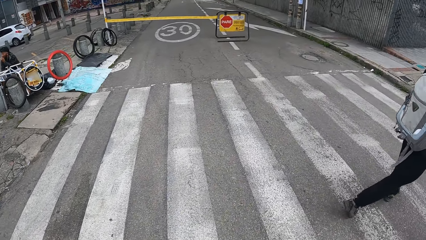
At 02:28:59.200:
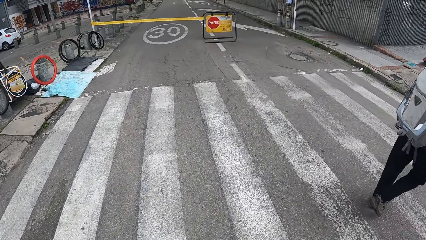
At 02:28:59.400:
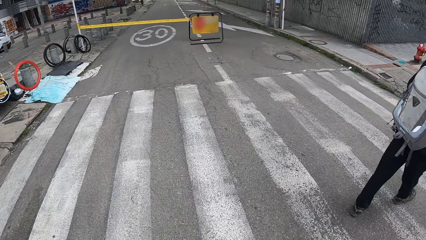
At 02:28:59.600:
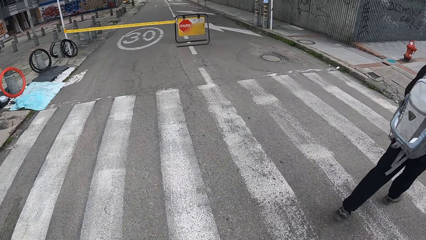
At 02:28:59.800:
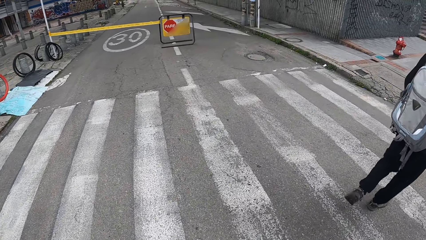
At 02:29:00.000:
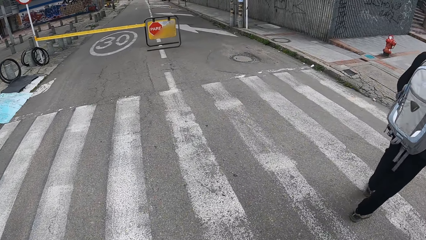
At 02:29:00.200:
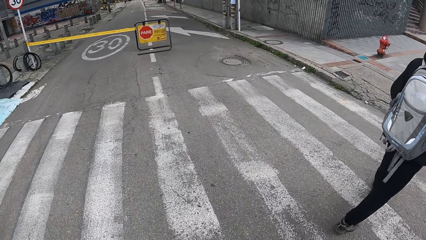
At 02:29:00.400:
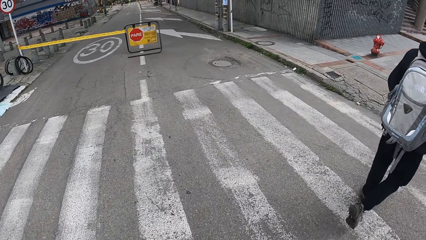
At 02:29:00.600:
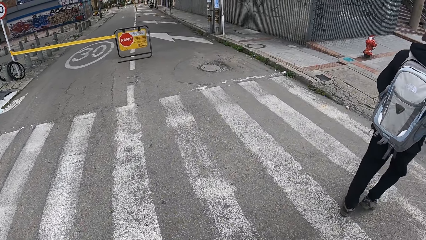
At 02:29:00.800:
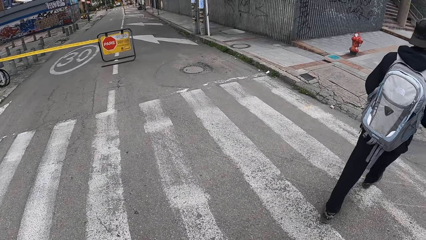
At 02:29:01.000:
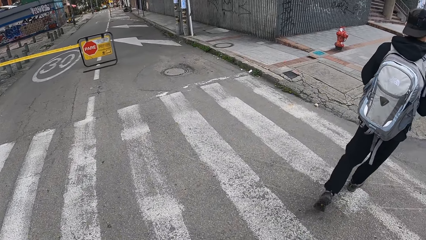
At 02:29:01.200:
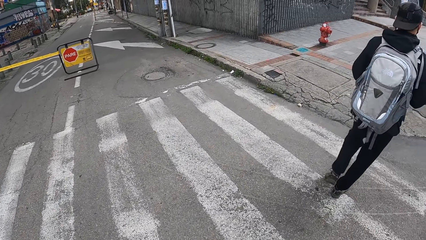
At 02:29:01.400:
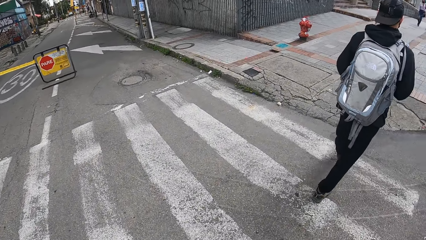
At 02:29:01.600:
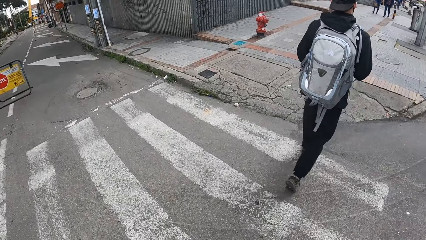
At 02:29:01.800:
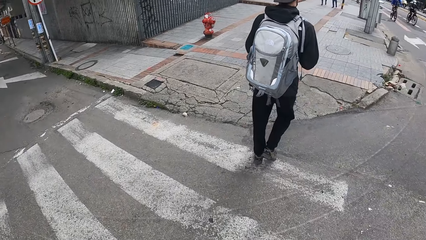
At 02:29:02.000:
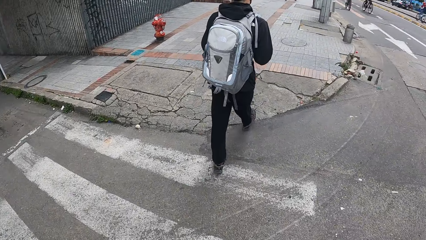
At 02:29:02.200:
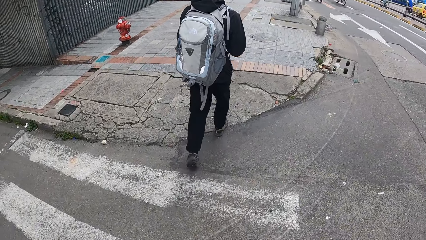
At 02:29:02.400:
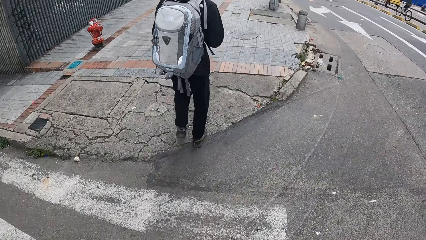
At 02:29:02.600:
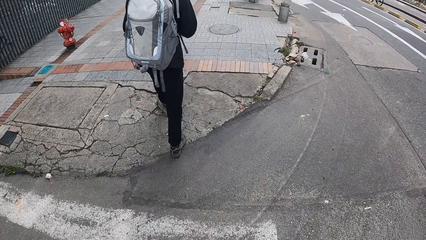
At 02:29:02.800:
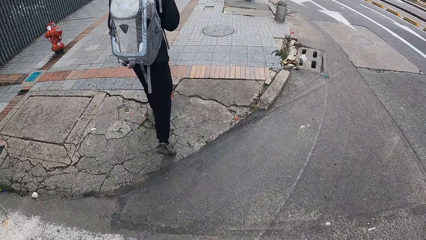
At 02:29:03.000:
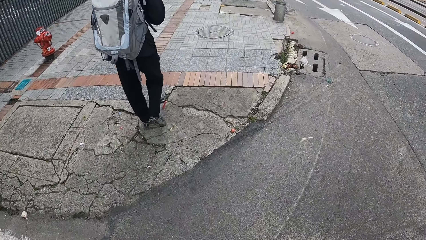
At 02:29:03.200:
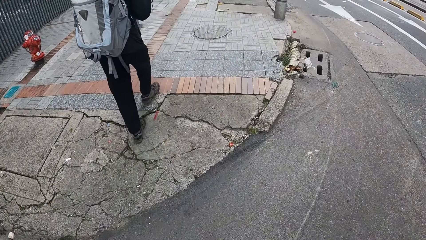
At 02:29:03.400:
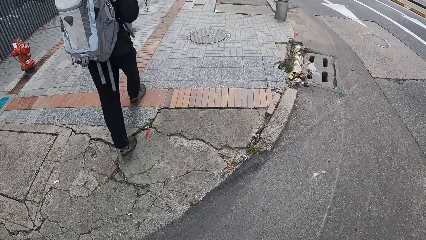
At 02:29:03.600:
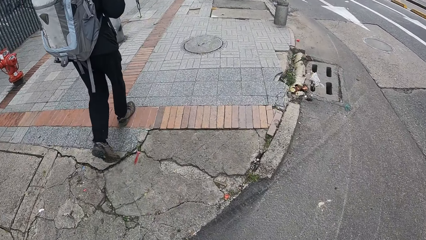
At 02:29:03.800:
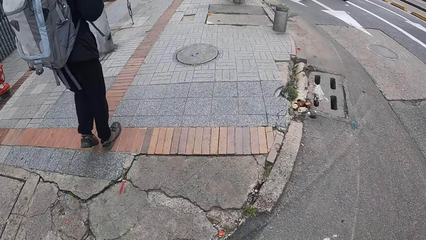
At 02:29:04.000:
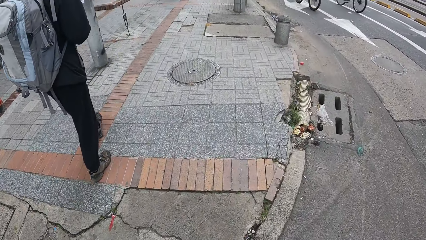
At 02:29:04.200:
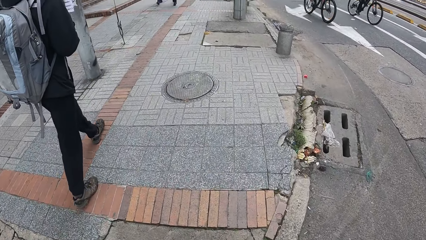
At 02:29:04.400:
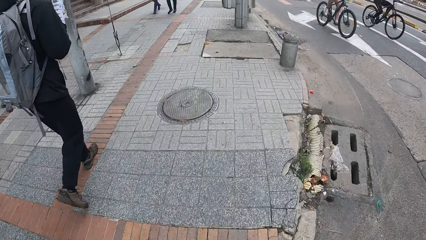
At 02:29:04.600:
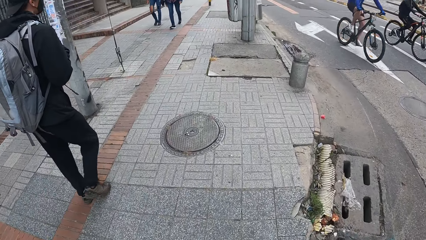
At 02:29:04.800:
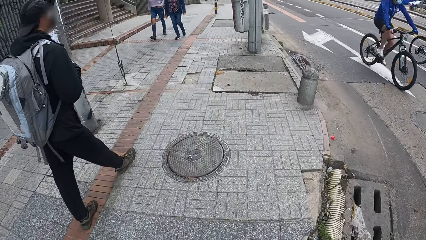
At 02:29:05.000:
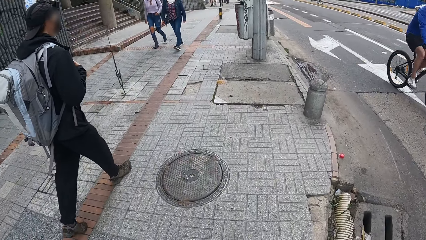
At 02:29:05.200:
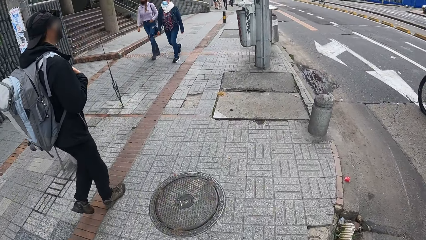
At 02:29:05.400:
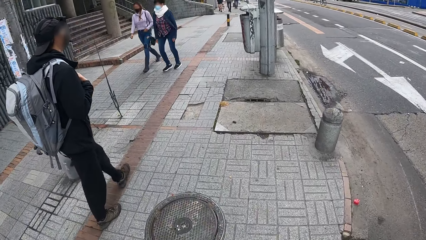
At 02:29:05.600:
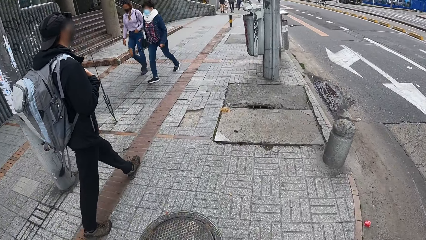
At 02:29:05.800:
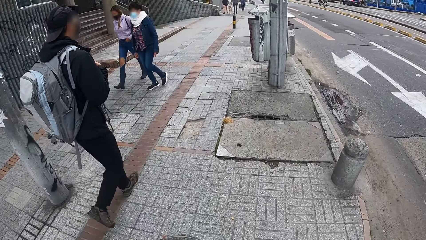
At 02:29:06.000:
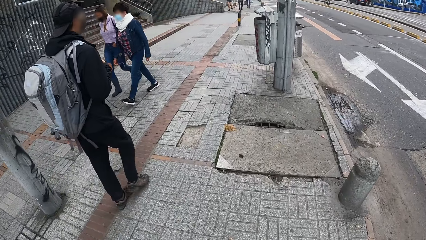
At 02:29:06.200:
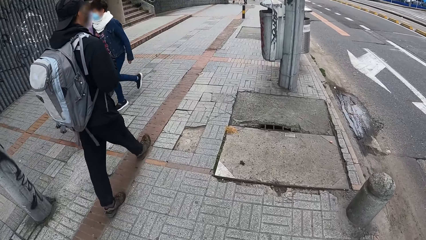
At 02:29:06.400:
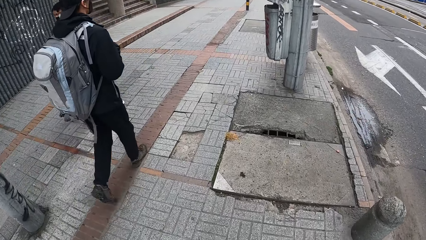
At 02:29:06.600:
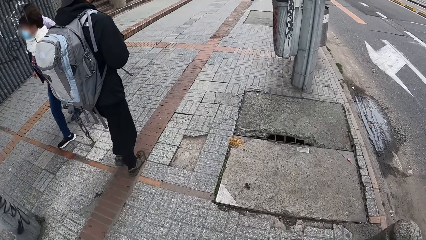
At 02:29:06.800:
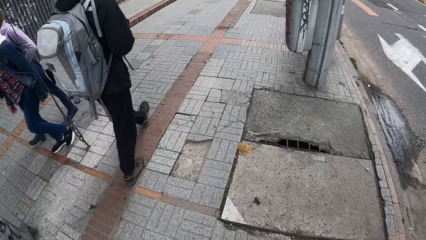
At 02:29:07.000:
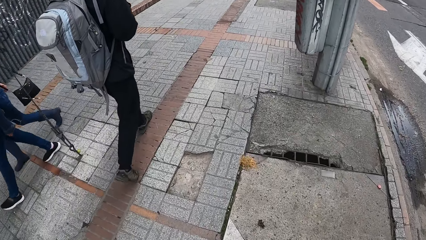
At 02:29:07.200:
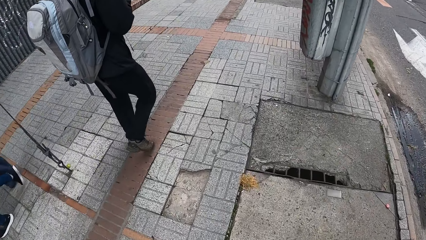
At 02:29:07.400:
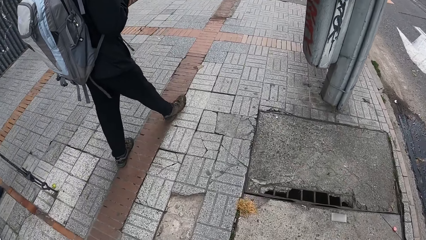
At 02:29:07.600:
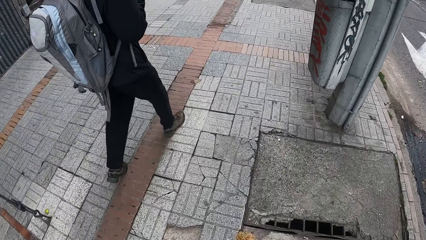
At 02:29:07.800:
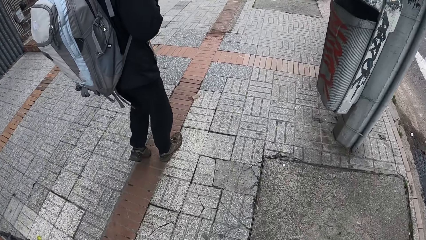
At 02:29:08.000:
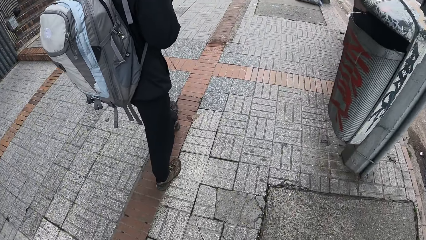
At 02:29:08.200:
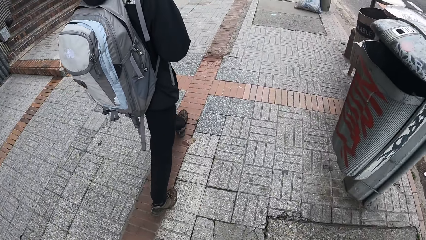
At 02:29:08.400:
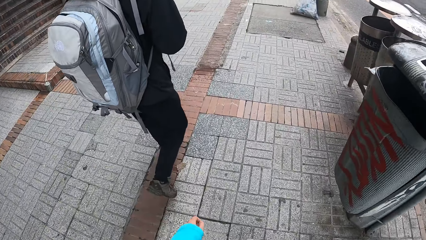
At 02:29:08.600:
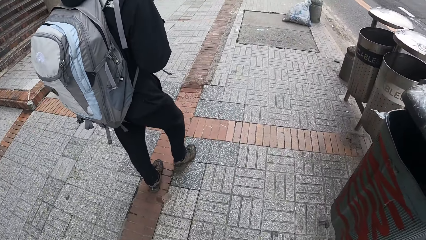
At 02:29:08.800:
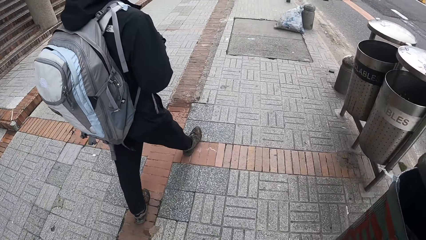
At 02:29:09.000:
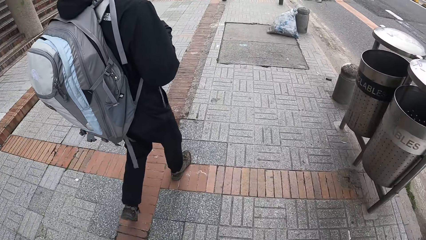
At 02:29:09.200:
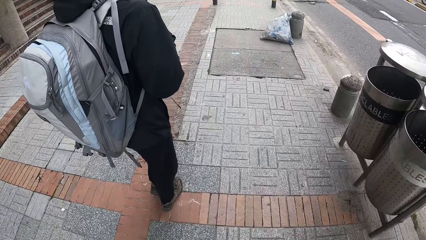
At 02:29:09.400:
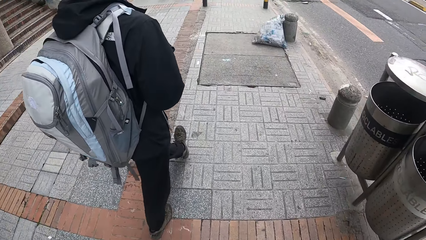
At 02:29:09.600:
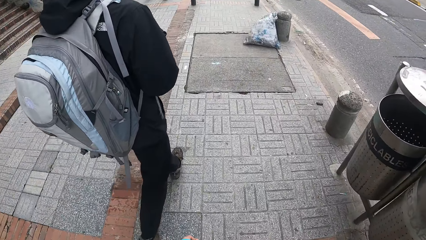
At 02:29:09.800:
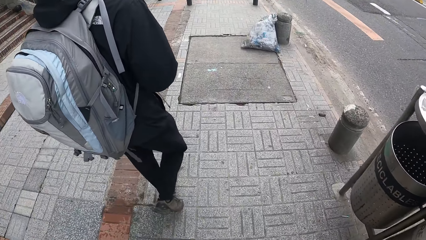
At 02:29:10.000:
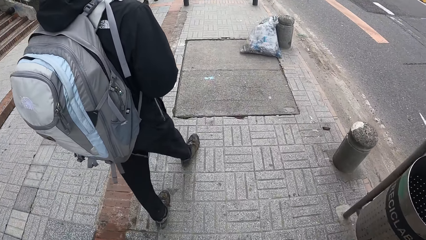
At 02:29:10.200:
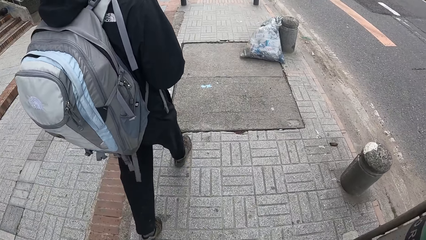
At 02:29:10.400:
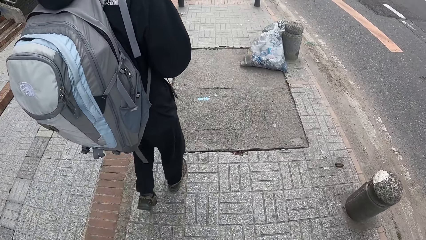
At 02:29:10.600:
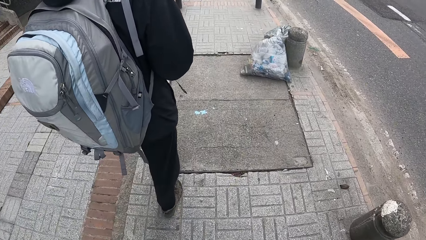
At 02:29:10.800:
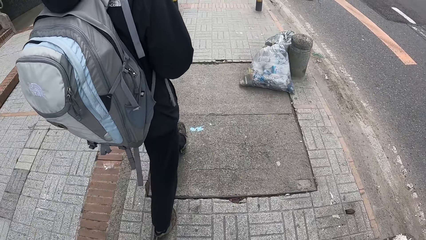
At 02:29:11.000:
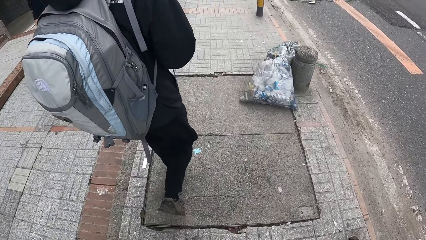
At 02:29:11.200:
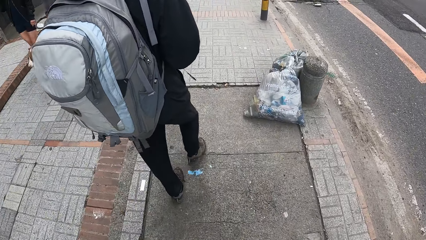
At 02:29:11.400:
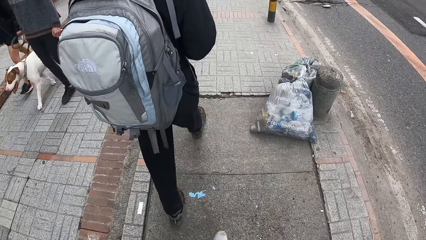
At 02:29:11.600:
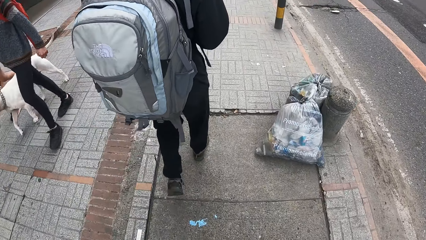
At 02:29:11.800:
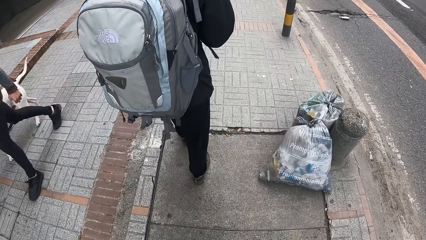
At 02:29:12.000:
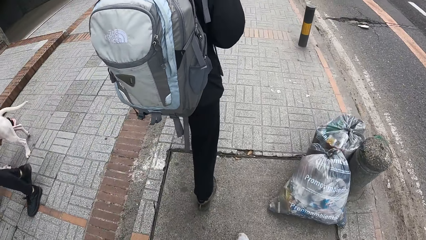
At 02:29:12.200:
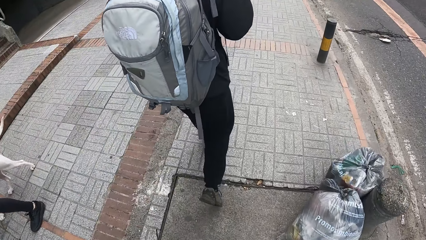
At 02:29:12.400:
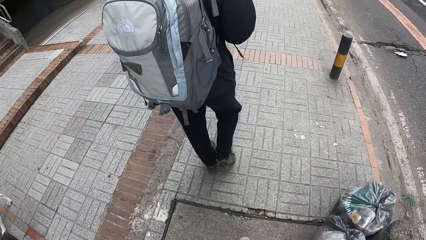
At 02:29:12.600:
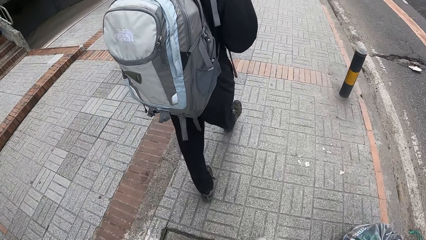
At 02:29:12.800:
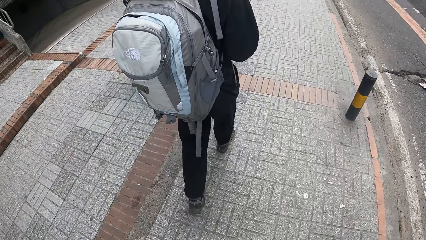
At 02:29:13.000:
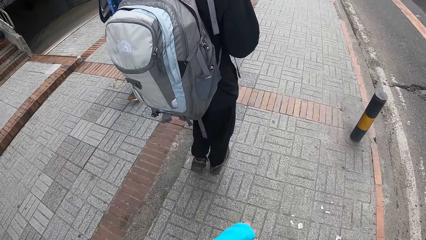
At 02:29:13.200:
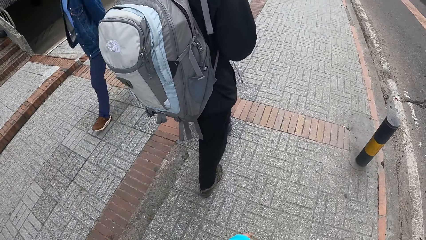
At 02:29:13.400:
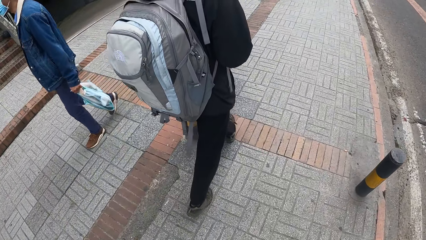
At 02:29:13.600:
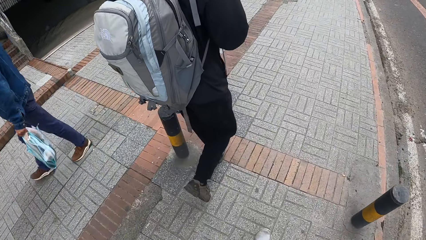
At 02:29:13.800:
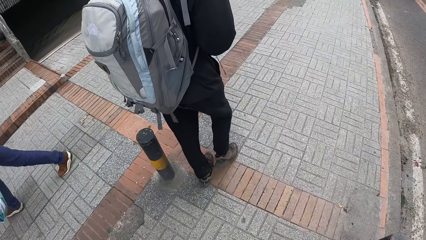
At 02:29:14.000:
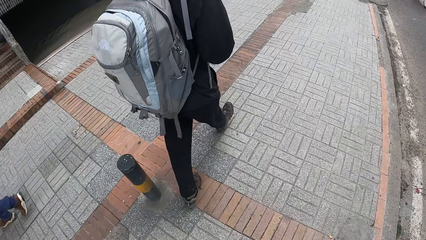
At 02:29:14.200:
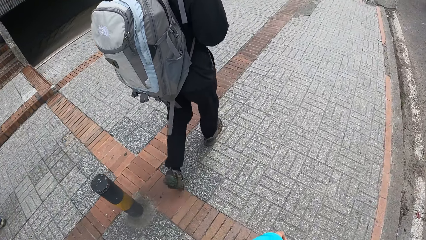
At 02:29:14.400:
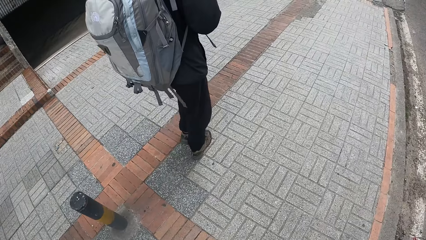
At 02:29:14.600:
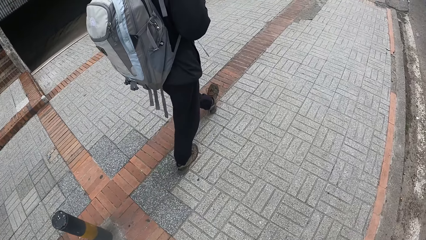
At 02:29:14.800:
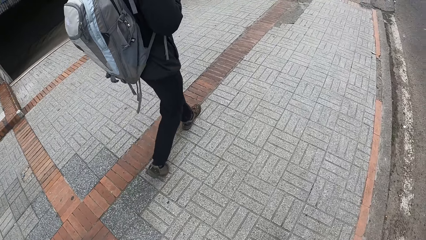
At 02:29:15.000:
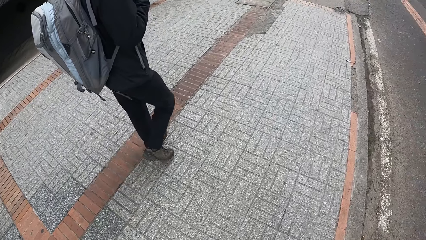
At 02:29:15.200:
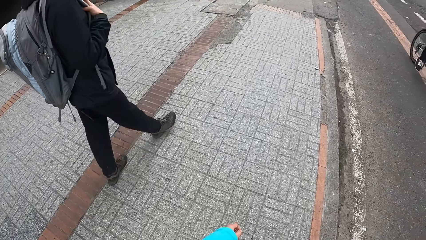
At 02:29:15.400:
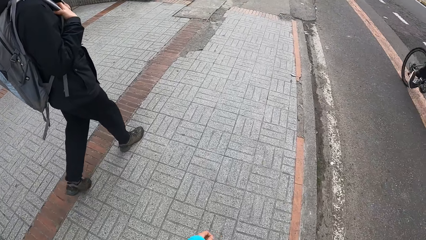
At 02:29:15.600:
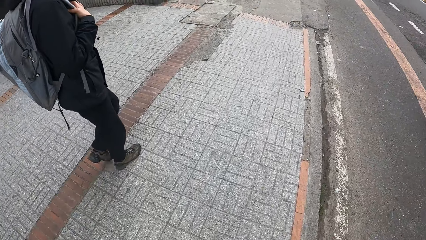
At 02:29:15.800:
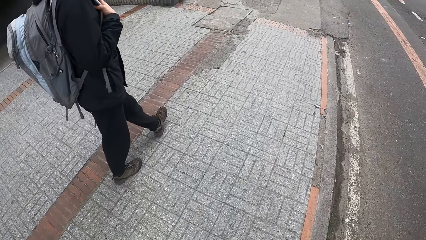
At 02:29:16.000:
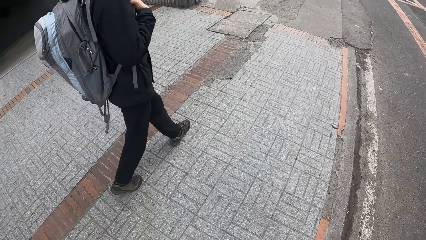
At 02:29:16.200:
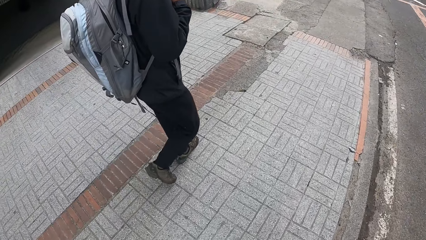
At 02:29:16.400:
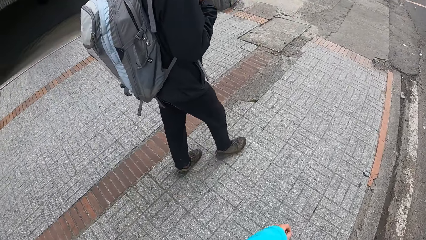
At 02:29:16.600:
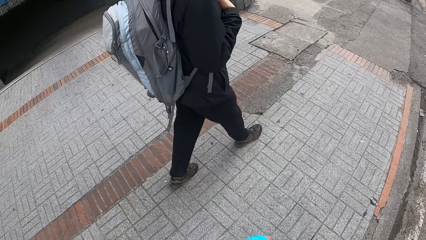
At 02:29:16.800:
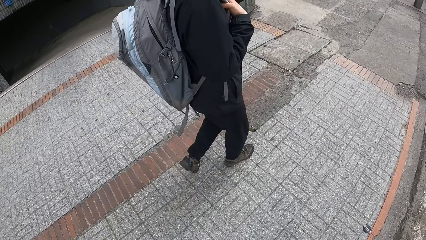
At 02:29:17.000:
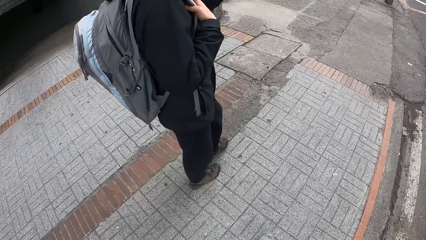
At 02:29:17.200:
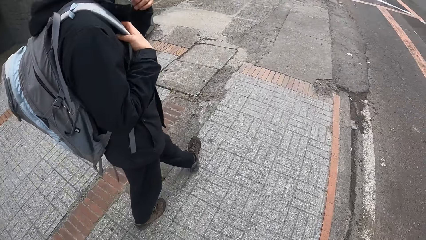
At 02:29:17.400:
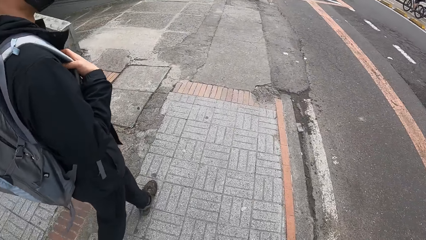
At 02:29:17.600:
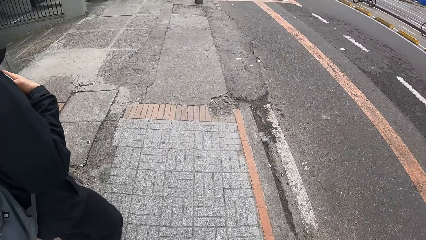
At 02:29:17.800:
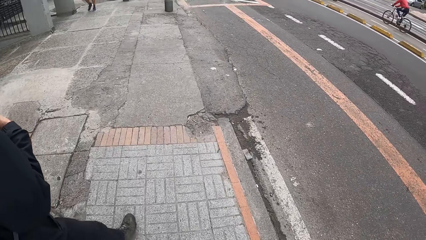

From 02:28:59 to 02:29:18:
The camera wearer looks across the road. The man walks on a pedestrian lane. The camera wearer walks on the pedestrian lane.
